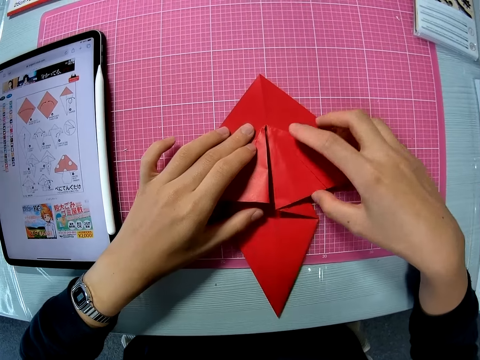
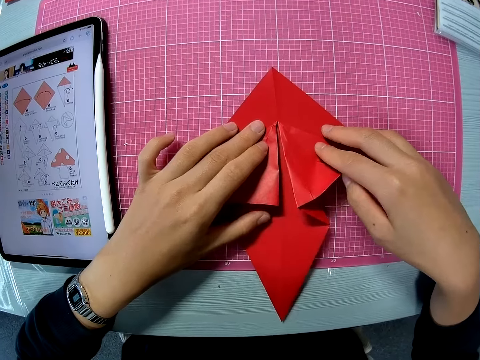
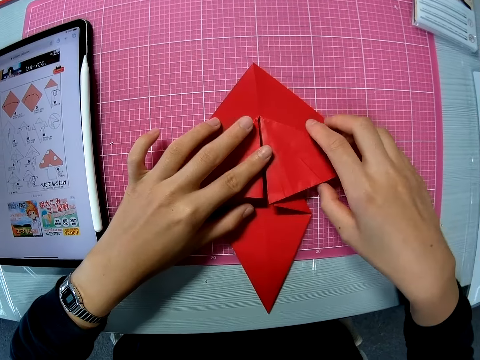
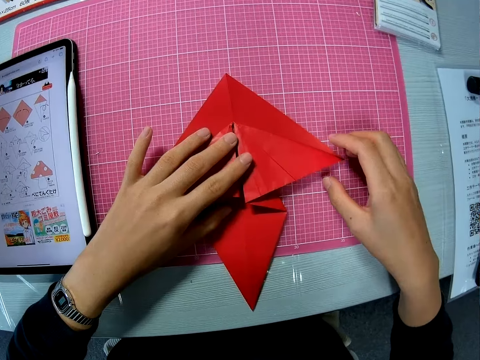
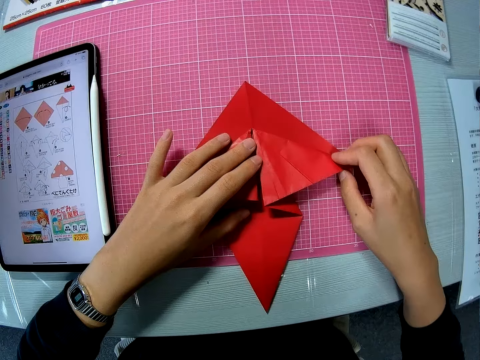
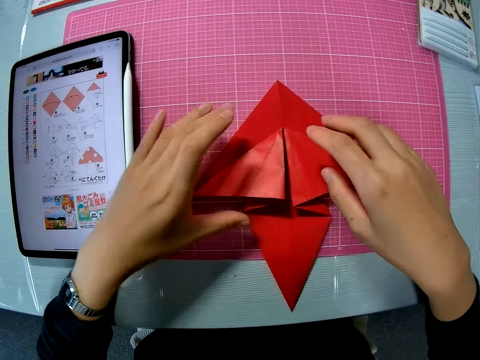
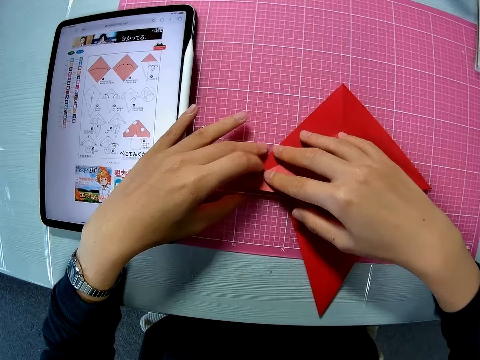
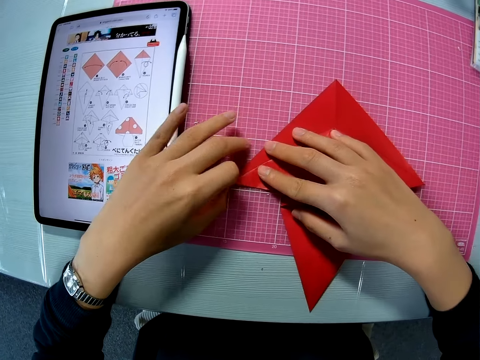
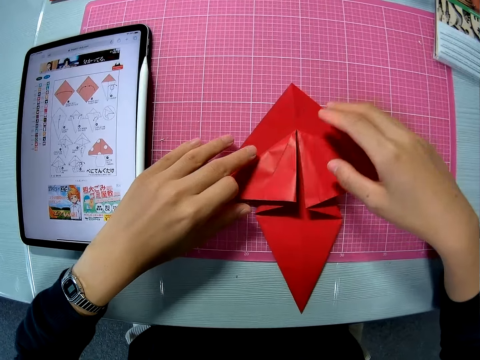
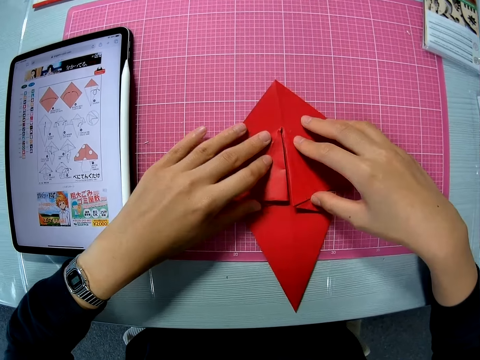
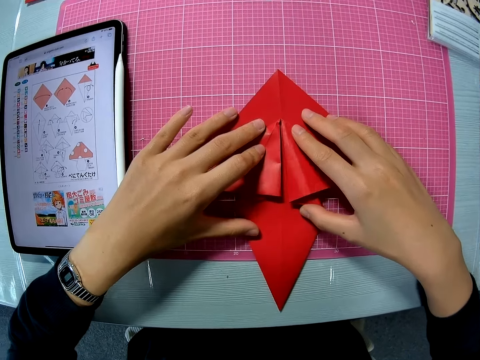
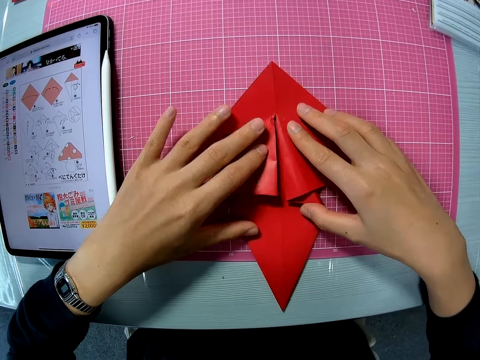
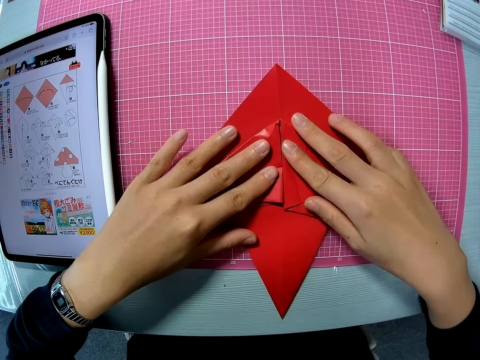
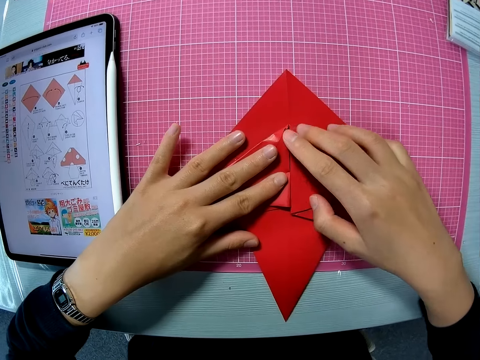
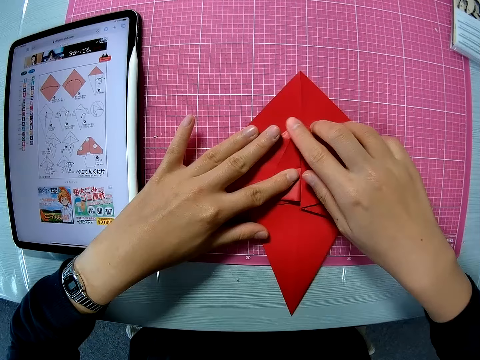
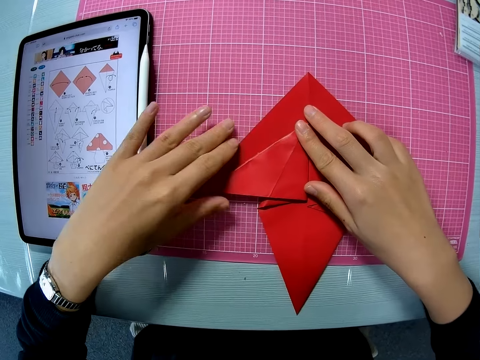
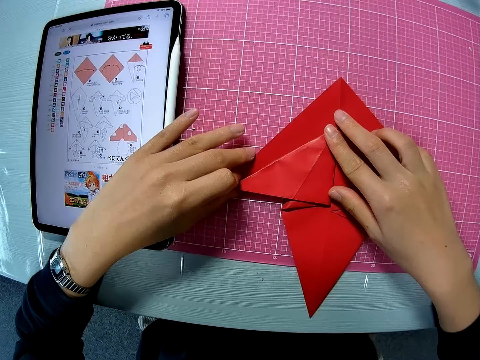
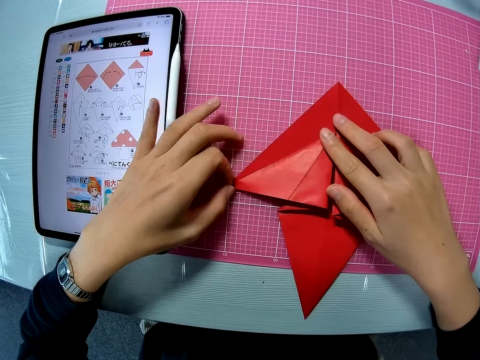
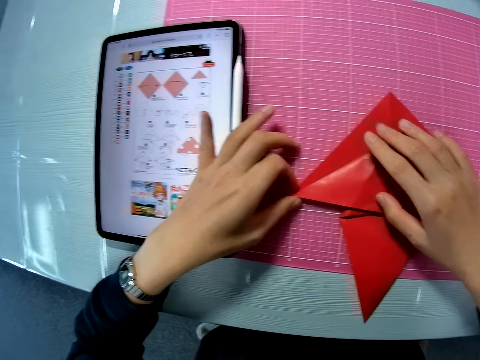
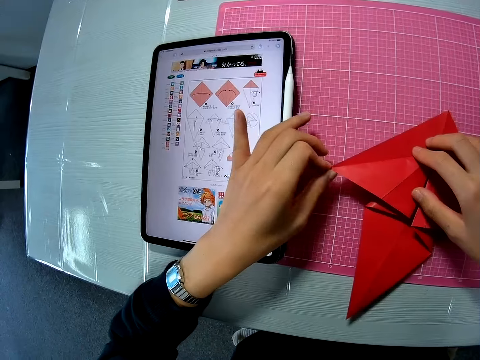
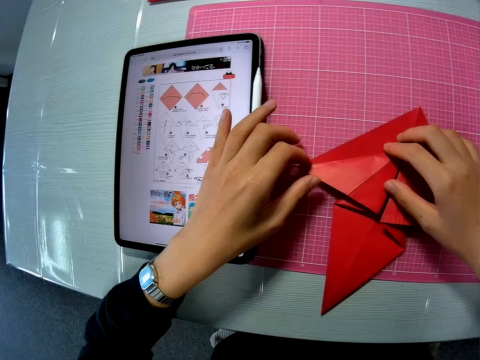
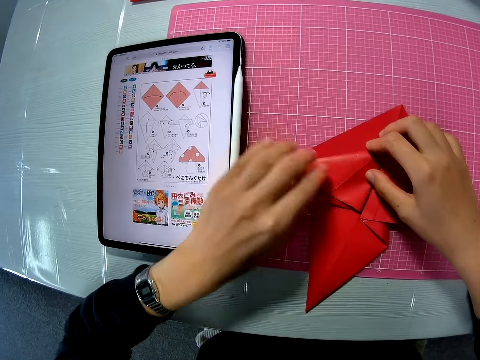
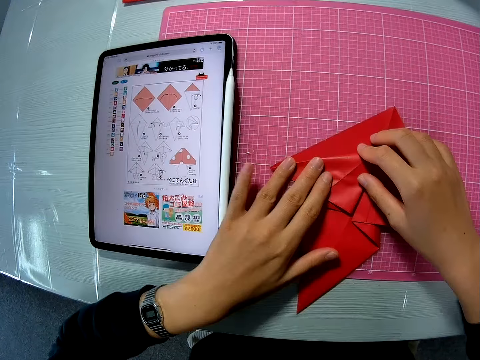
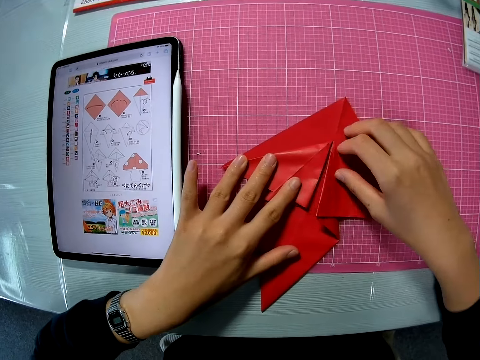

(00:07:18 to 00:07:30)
The camera wearer flattens the whole craft paper.

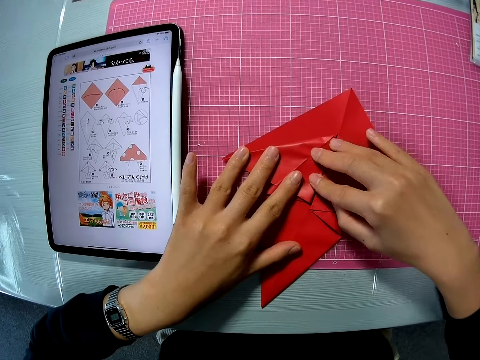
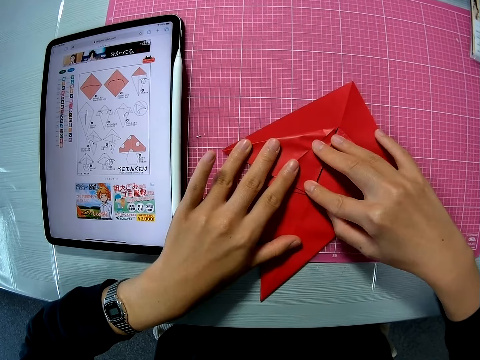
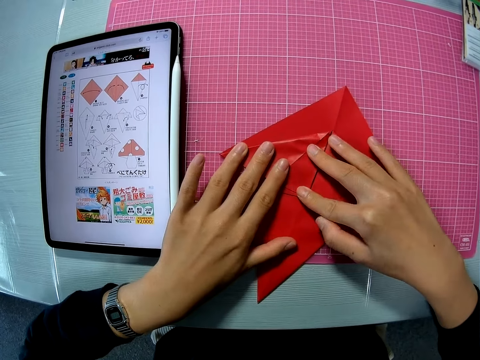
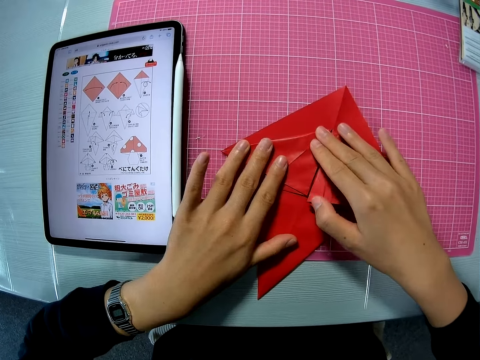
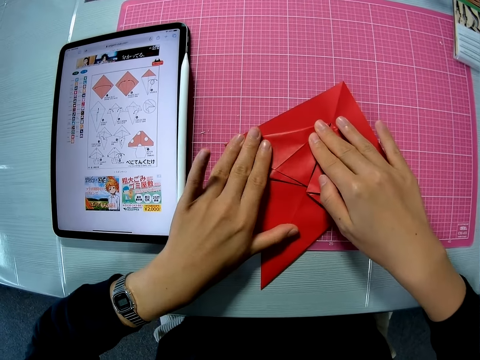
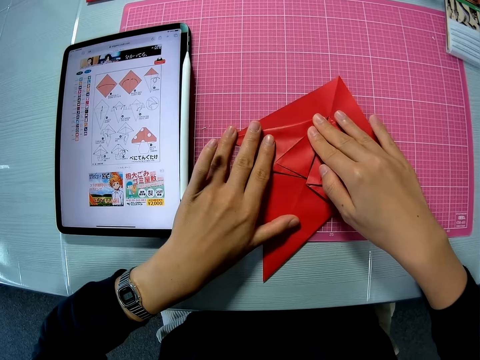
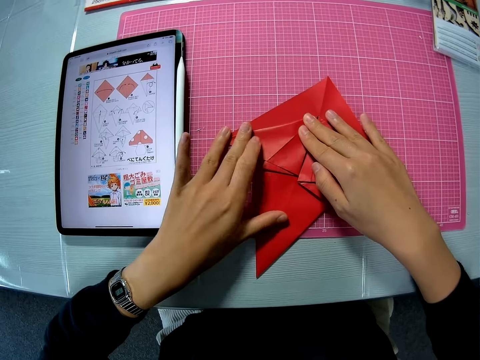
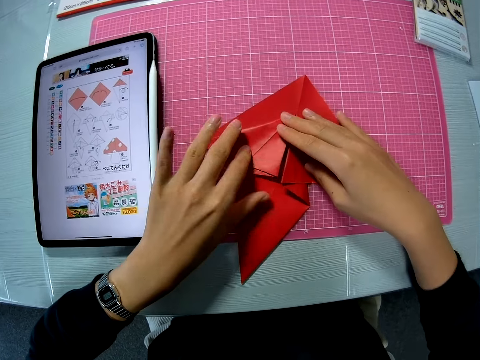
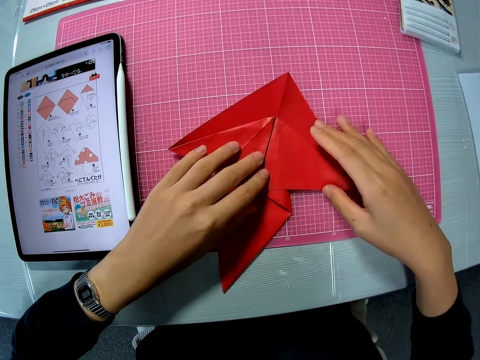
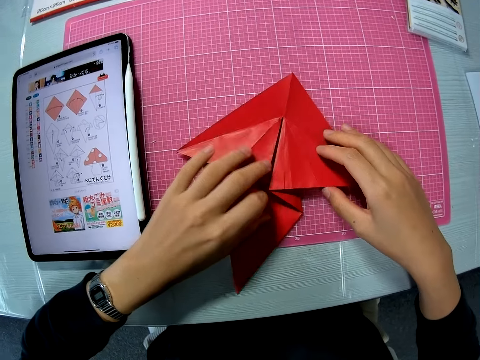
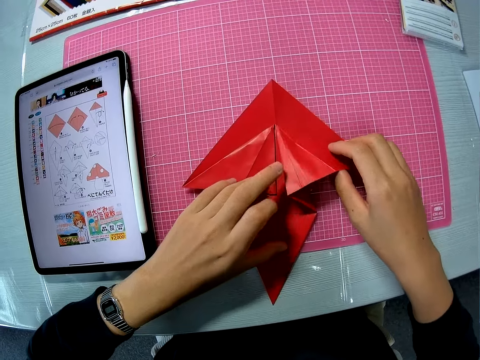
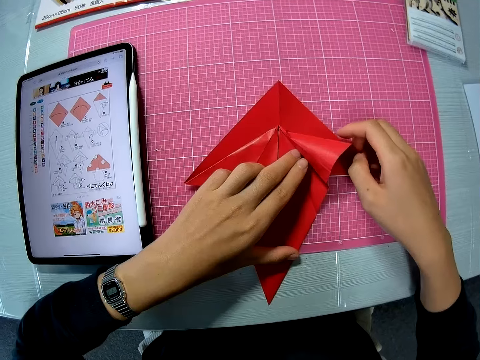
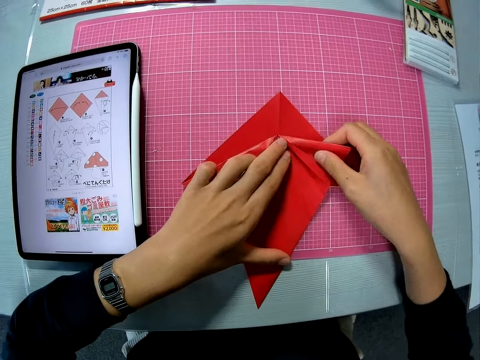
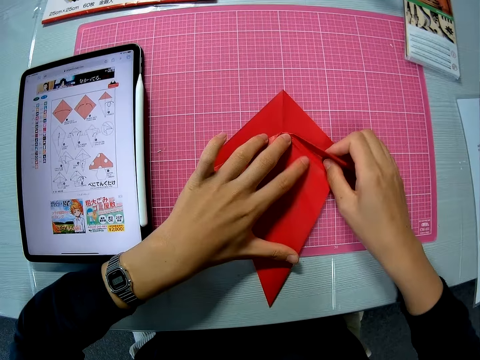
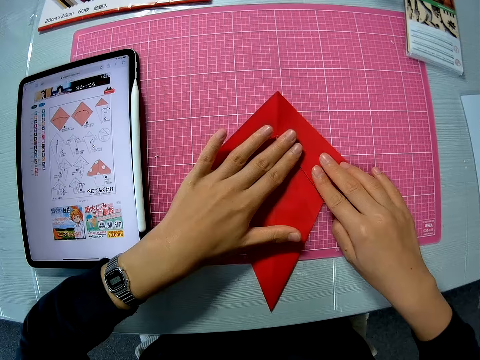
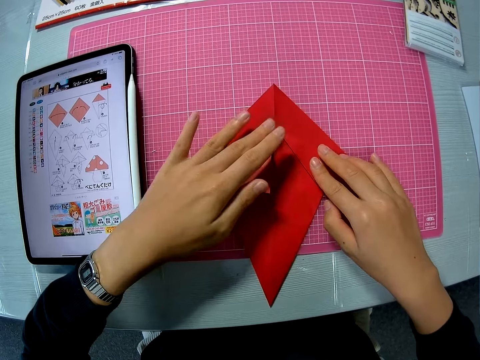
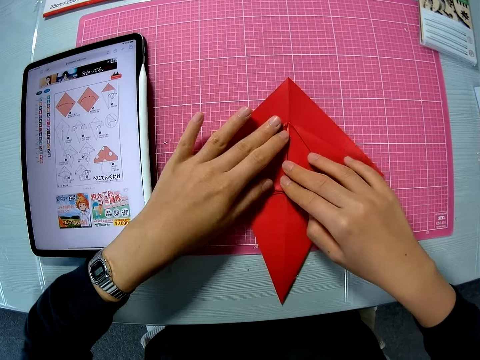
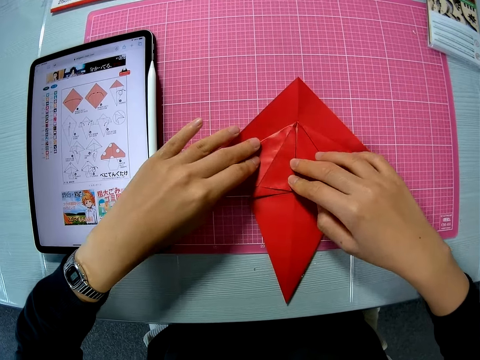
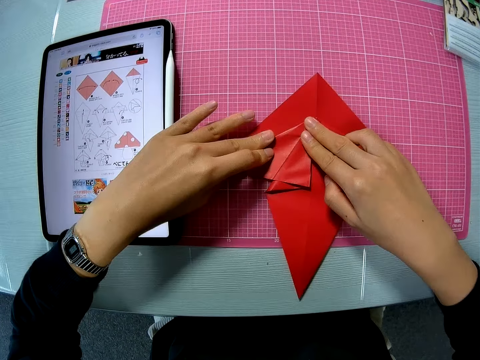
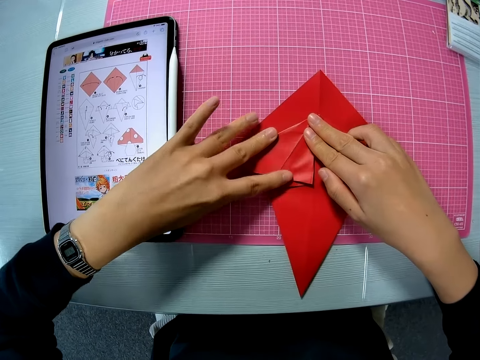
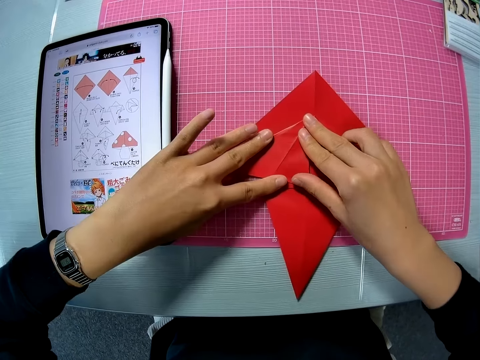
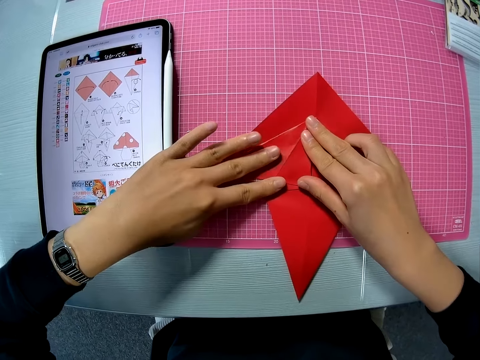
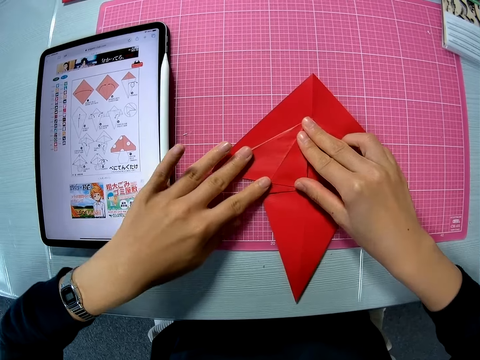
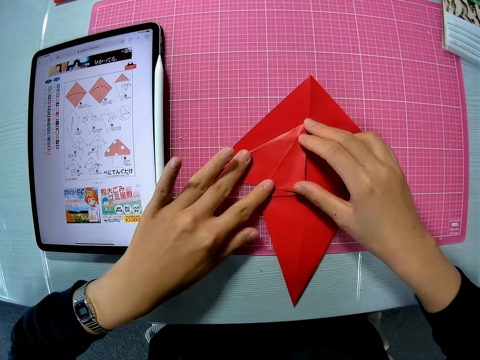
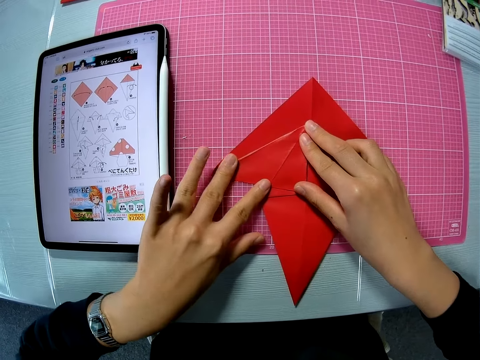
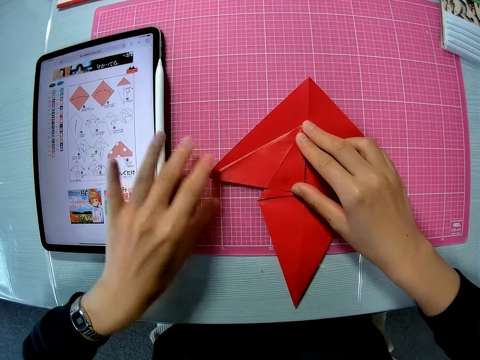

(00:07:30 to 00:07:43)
The camera wearer unfolds the left side of the craft paper. They fold both sides of the craft paper.

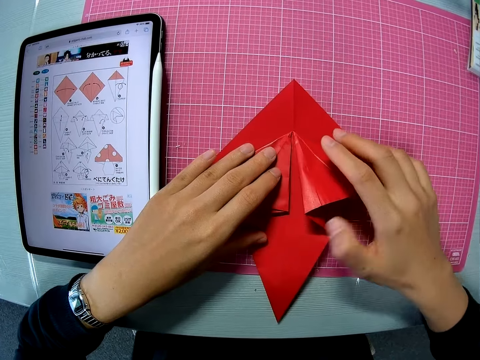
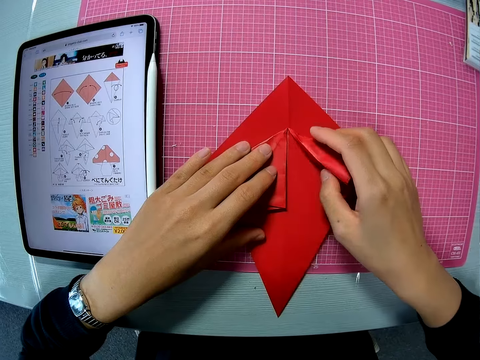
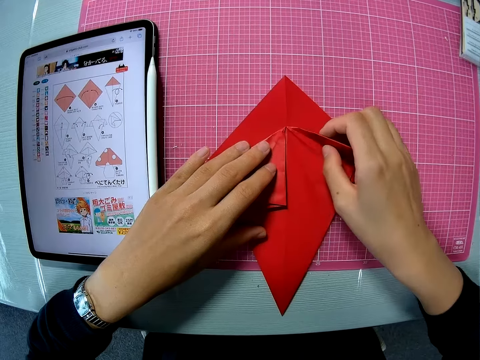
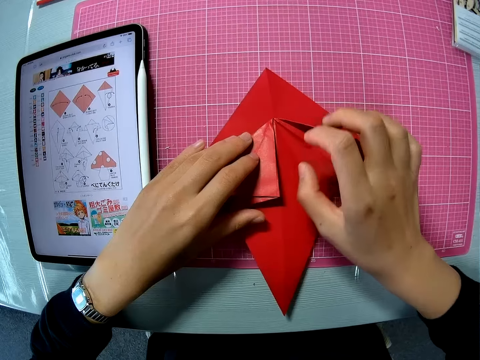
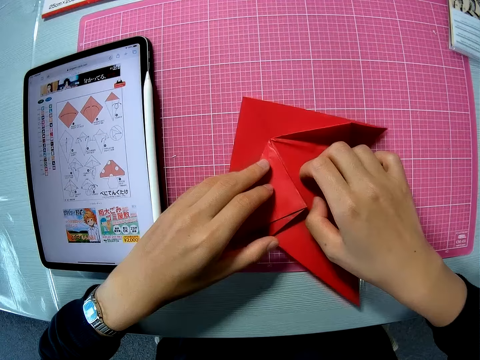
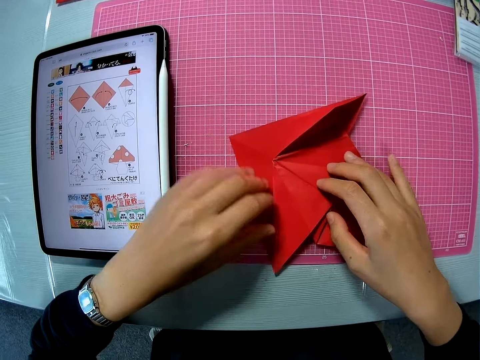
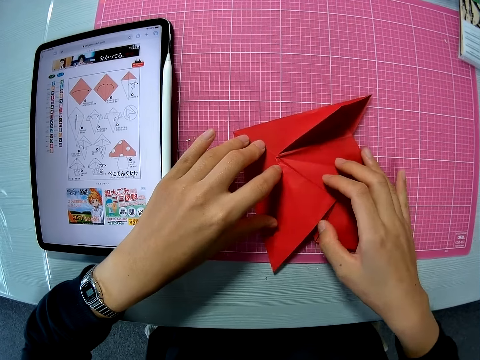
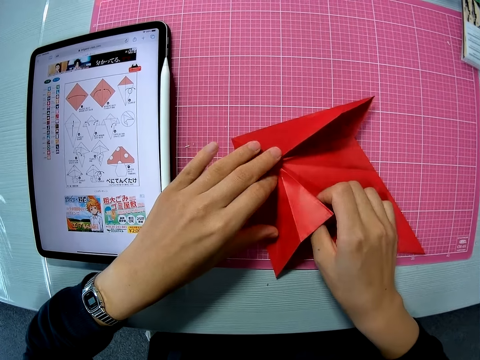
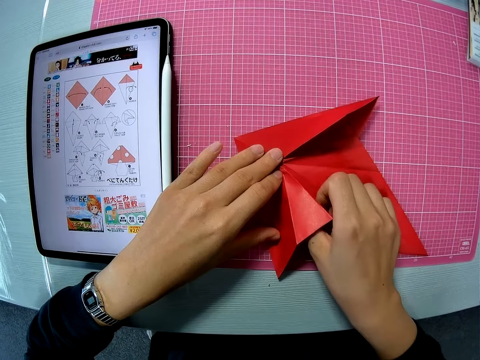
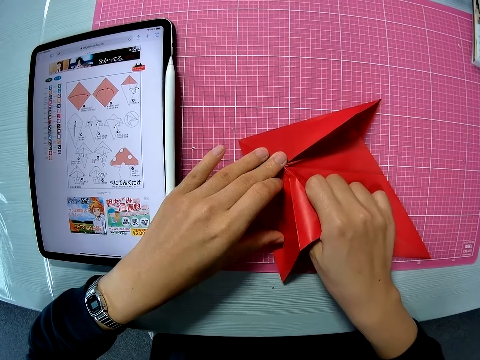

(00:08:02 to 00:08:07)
The camera wearer slightly spins the craft paper.
